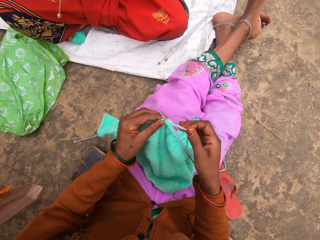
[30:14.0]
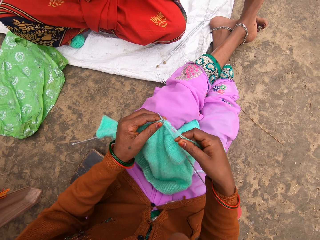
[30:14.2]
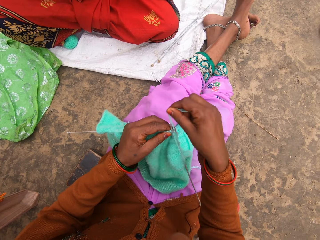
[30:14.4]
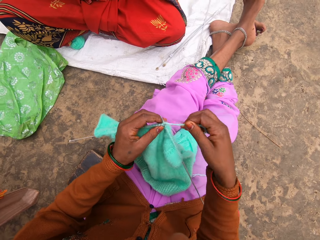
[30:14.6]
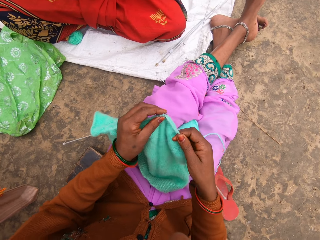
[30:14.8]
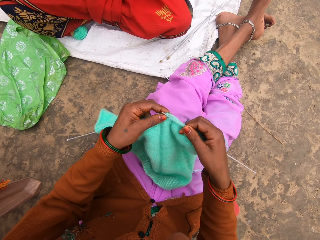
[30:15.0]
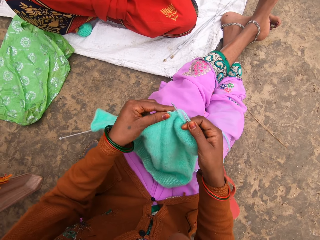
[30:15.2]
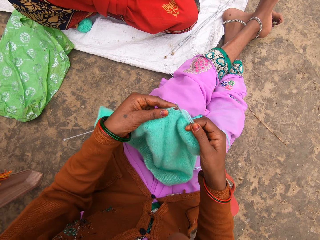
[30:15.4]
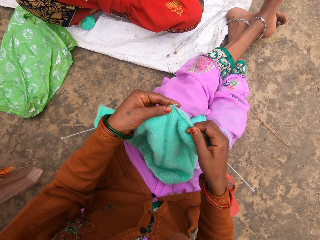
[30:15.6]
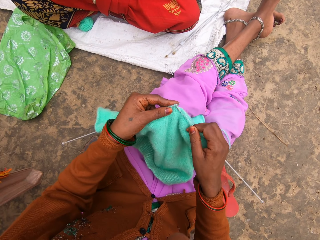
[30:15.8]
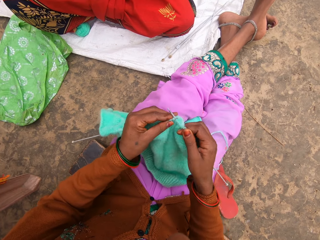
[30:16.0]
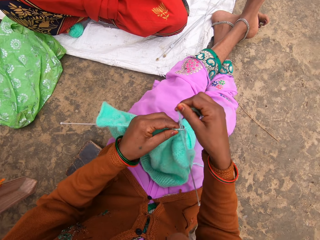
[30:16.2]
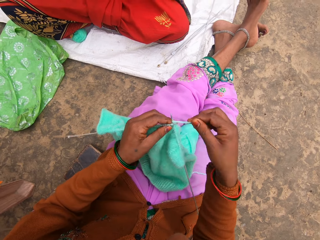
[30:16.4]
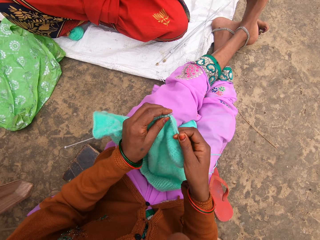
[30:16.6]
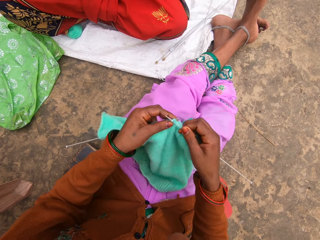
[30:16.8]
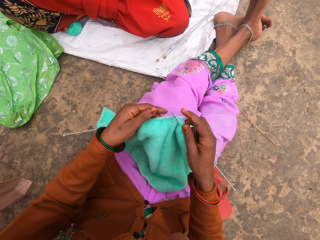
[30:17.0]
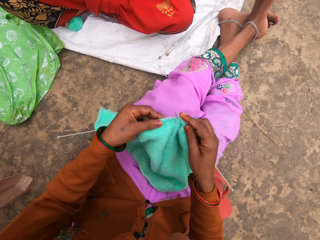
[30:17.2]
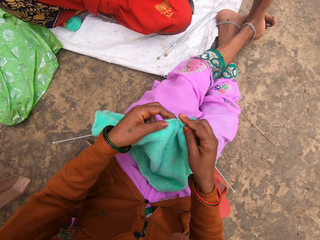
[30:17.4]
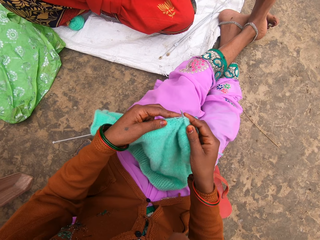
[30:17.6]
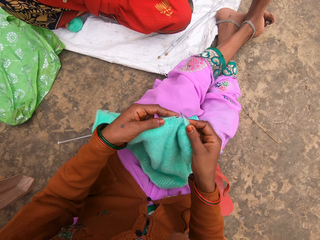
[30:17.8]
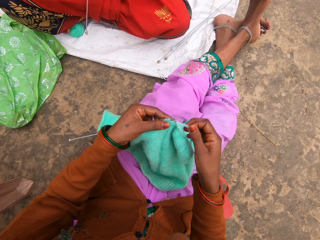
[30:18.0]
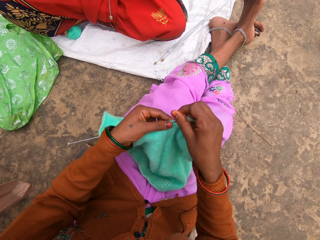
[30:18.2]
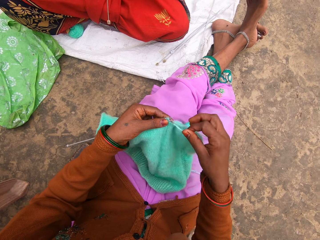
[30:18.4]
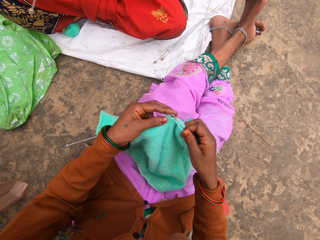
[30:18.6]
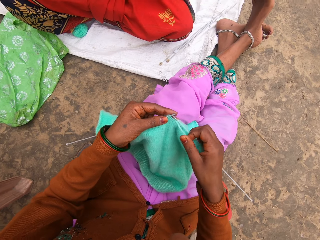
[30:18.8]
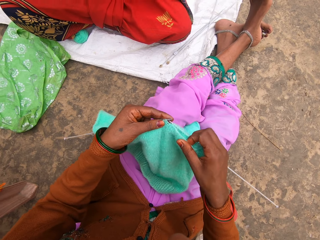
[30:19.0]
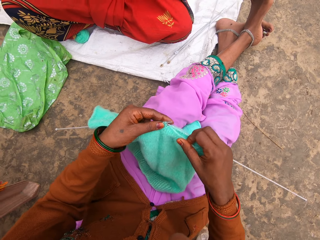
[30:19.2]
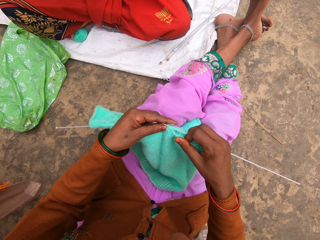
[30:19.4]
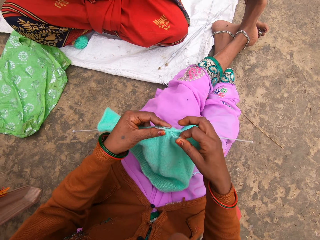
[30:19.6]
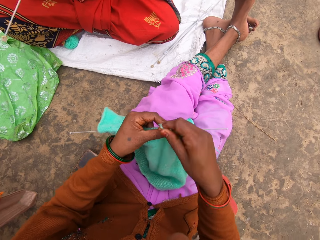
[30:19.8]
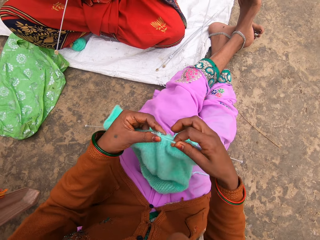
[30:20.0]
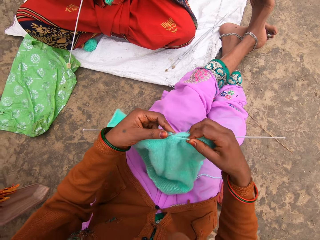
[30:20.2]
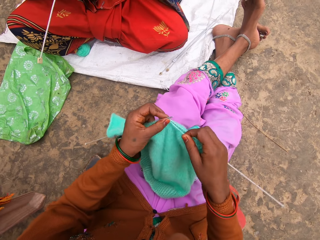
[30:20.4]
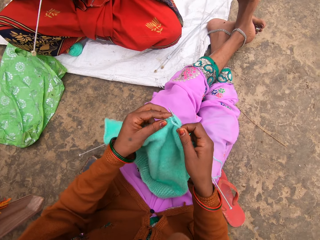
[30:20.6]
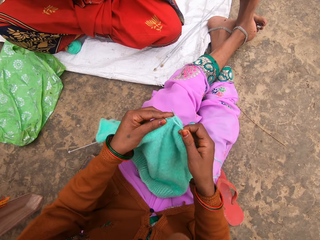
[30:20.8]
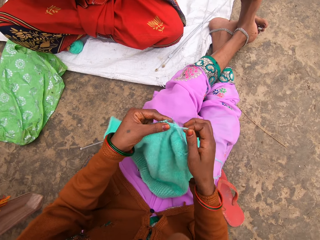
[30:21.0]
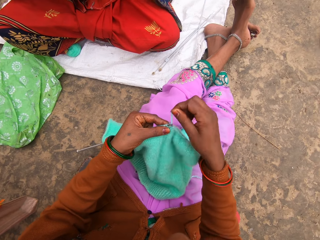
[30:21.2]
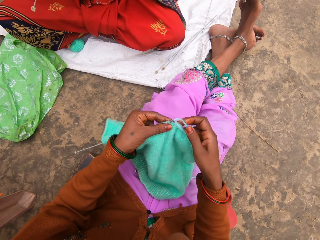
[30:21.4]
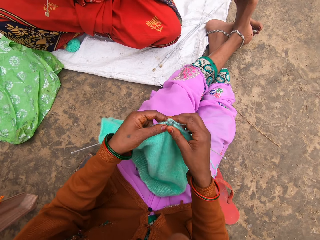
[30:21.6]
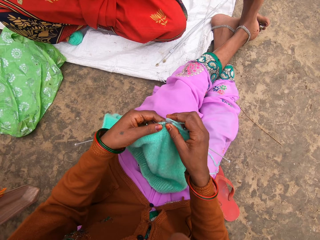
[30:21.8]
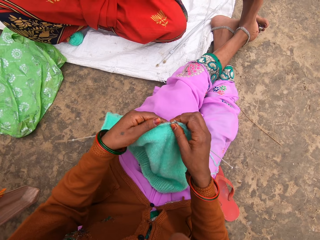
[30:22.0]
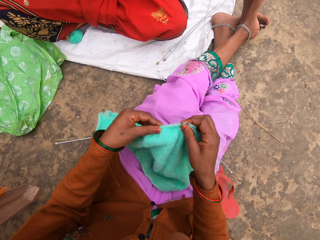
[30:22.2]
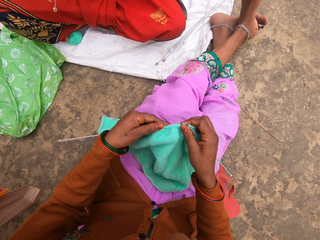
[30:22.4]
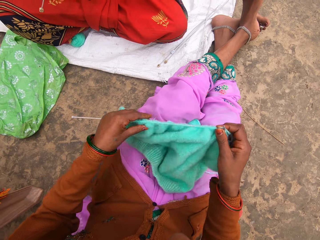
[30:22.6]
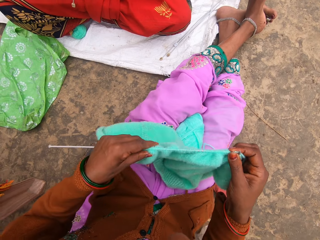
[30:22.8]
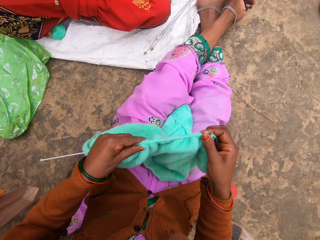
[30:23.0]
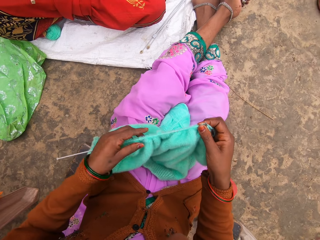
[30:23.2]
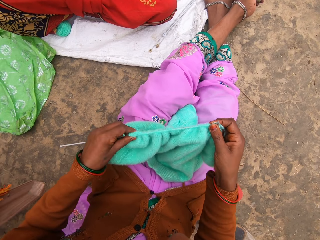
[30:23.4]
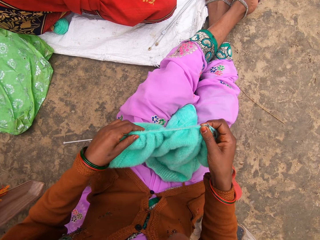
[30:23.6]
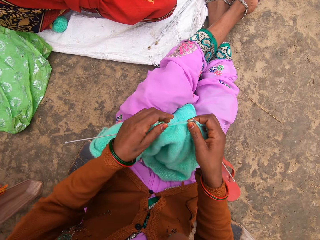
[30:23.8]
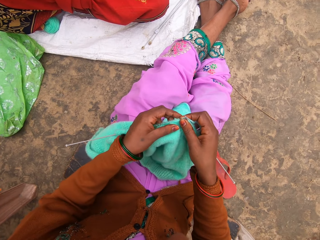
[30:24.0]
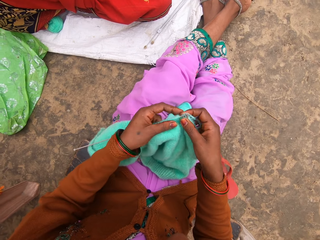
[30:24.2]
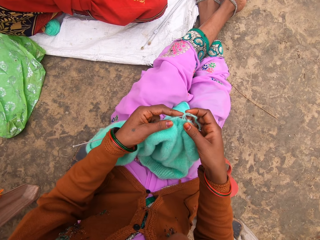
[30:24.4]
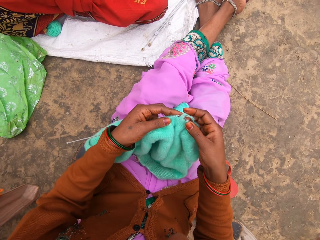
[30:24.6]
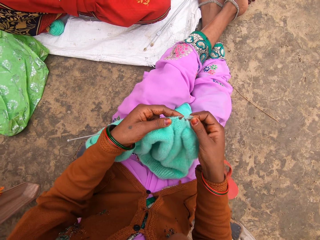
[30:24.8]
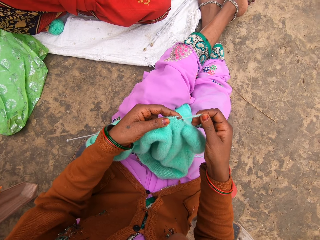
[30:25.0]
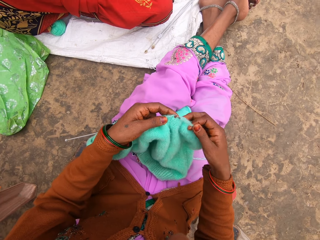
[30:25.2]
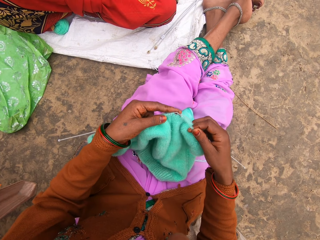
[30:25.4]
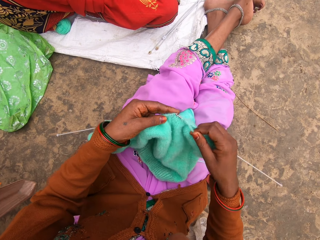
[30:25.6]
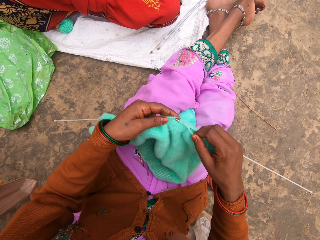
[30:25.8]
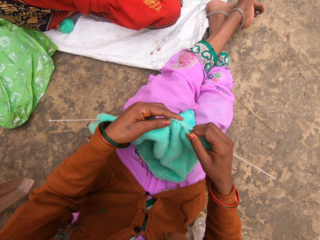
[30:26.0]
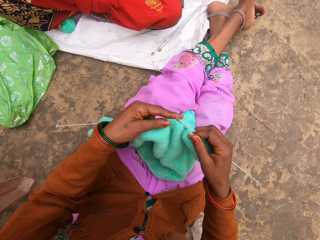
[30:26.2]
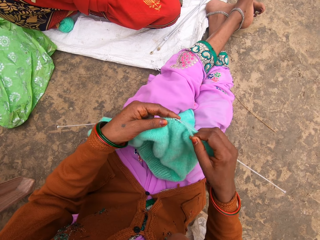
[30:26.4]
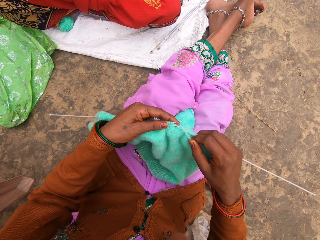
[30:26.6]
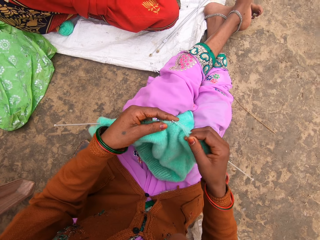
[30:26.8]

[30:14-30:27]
A woman interacts with the camera wearer. The camera wearer knits while talking. They pull the woolen sweater on the needle.

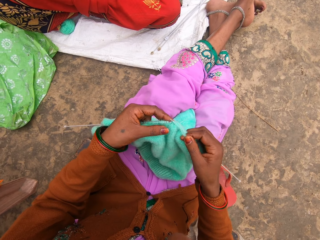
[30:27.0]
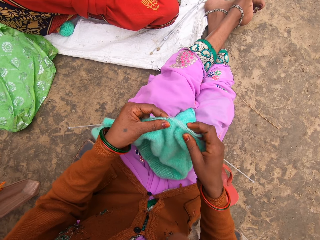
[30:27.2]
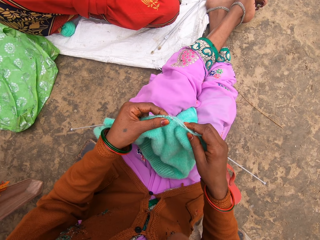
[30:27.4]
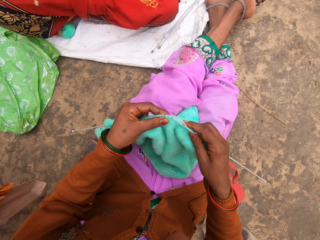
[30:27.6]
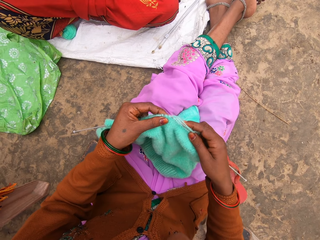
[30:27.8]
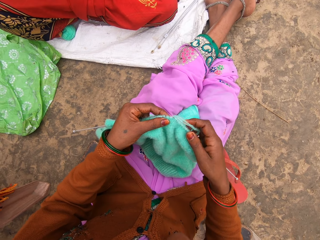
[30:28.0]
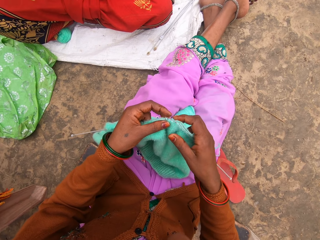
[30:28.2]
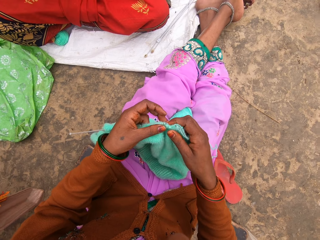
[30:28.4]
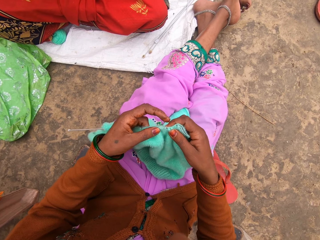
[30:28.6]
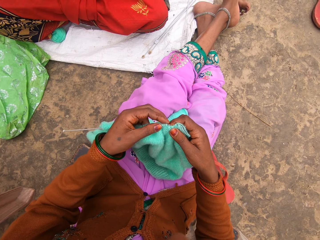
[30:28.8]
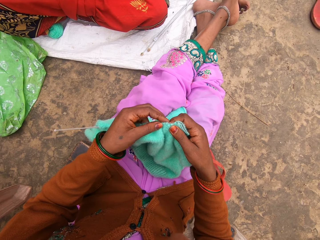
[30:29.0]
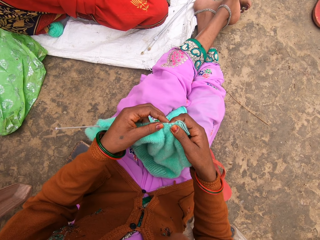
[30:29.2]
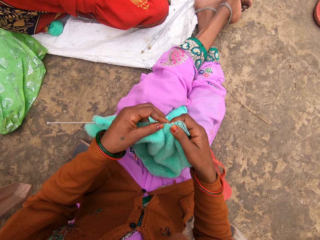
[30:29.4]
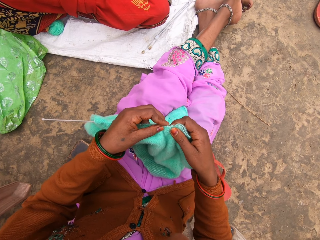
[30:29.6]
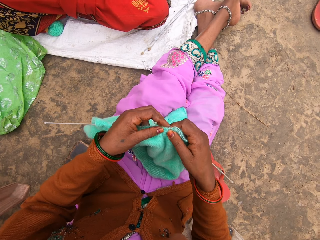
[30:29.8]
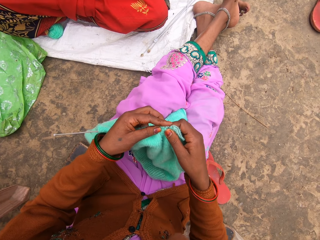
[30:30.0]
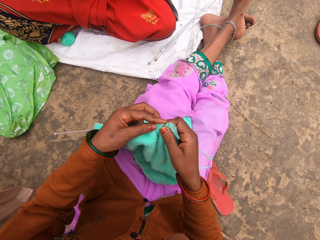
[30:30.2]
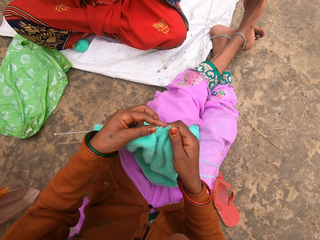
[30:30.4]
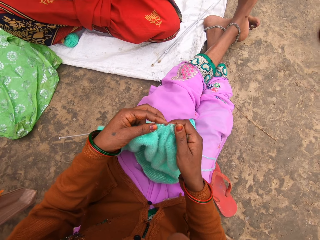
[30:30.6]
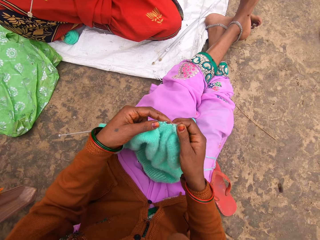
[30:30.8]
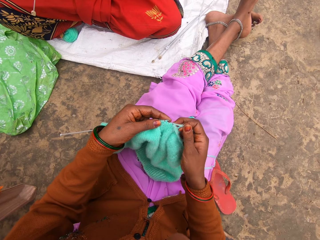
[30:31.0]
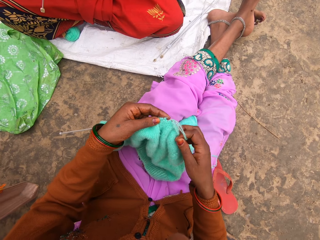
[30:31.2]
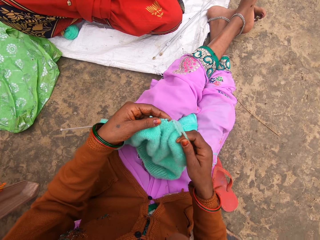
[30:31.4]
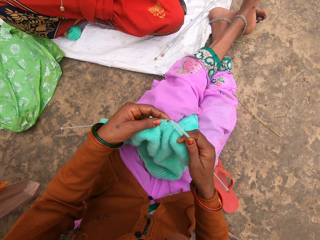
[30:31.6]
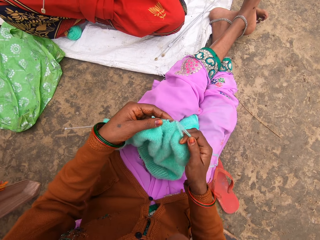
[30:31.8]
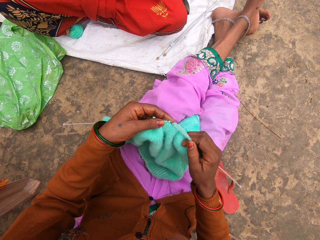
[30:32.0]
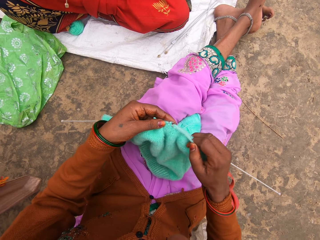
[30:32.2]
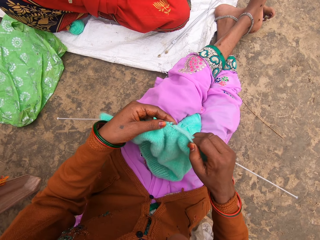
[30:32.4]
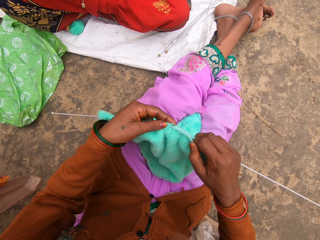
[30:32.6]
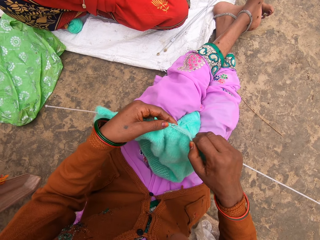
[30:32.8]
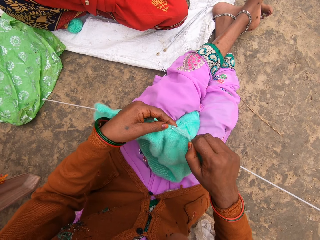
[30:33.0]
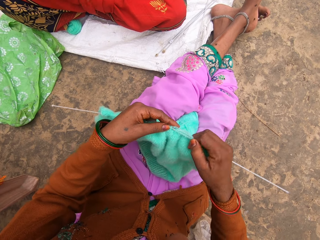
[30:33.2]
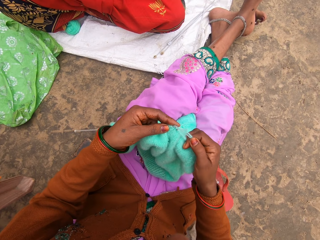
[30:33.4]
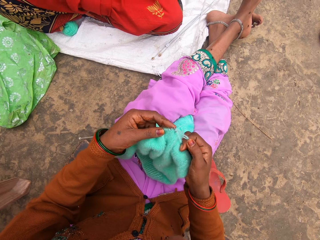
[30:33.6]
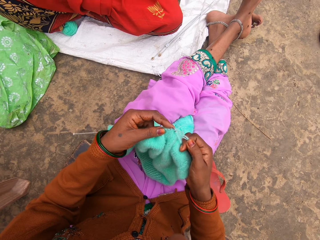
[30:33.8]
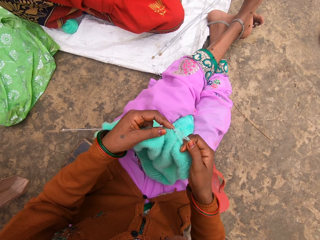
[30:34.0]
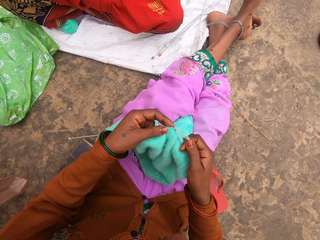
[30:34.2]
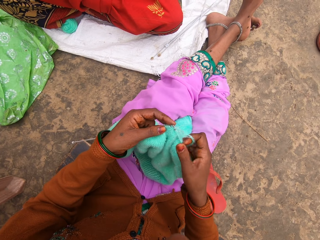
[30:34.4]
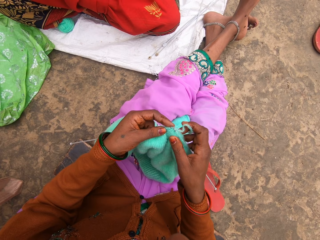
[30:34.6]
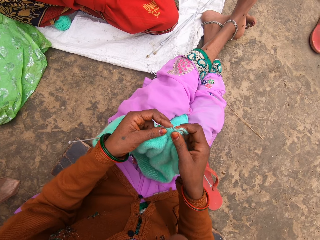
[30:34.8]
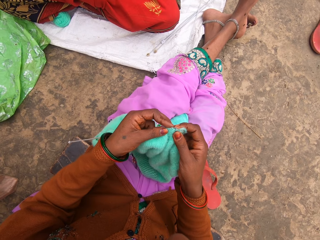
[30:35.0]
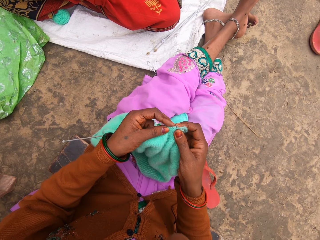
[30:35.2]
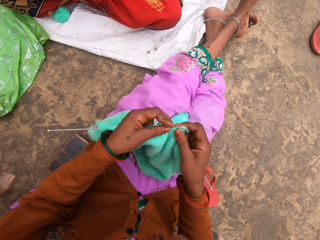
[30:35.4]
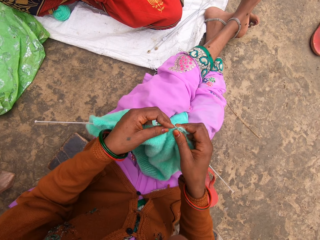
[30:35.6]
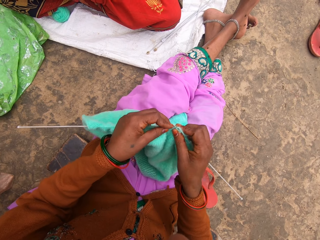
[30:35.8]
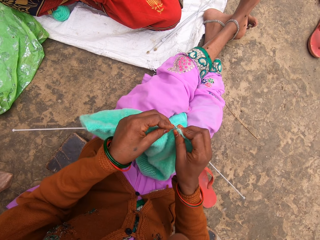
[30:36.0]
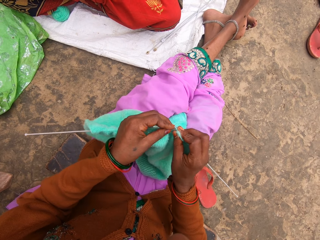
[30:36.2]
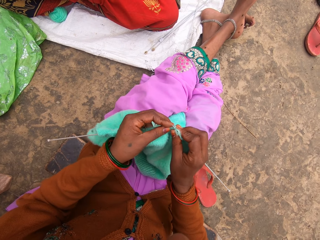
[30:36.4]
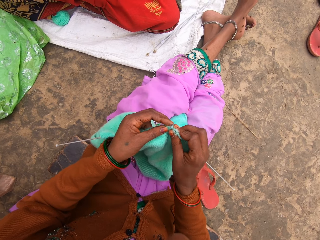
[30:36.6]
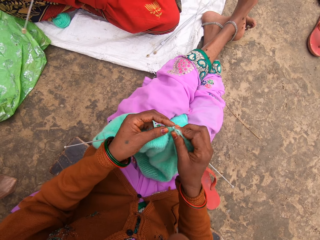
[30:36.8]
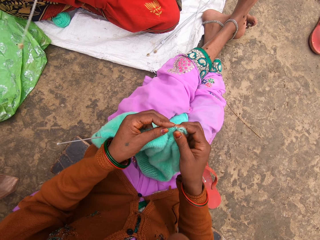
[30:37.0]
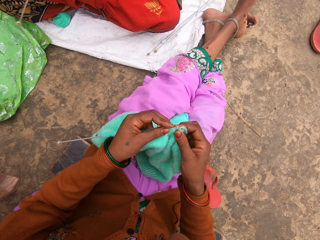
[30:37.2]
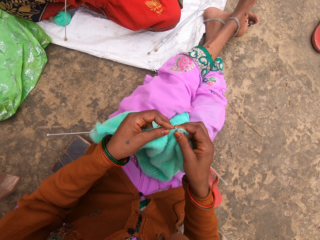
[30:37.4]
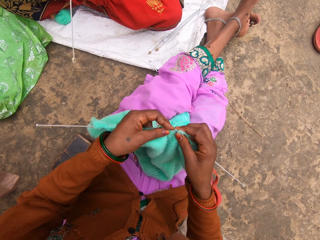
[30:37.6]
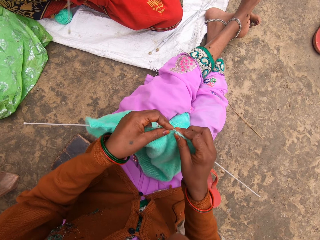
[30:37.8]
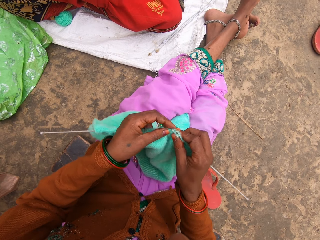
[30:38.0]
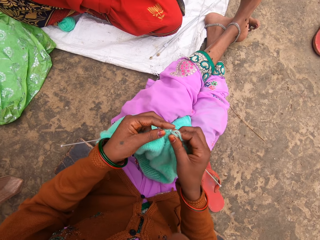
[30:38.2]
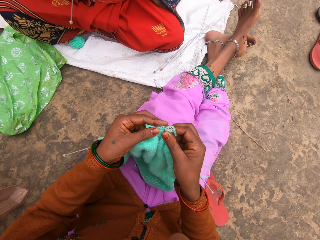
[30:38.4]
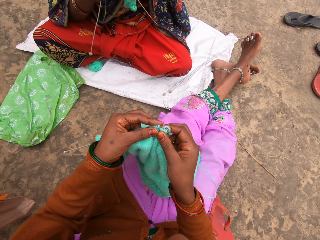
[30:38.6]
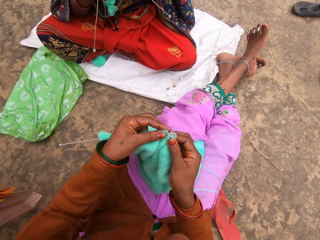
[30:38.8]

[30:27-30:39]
The camera wearer talks.
